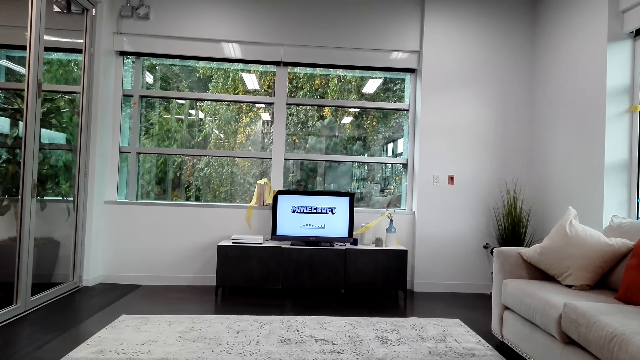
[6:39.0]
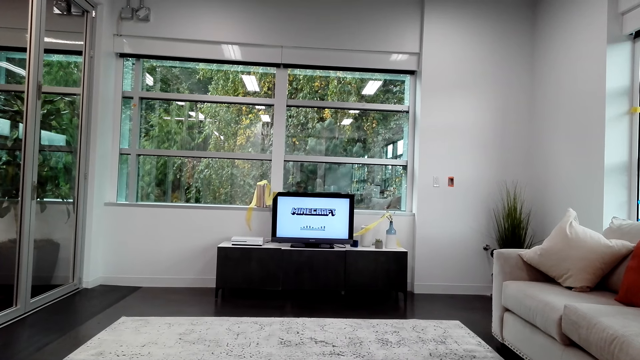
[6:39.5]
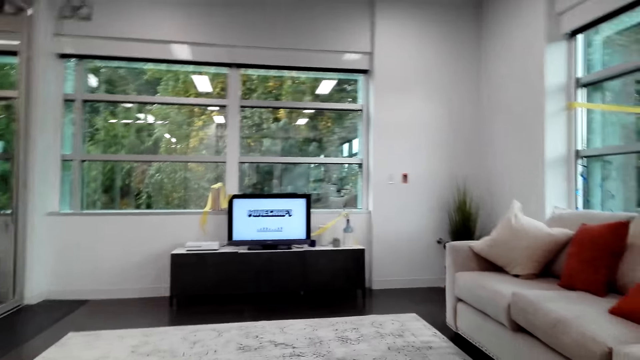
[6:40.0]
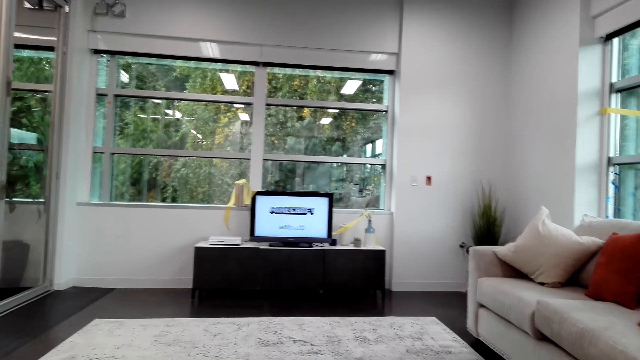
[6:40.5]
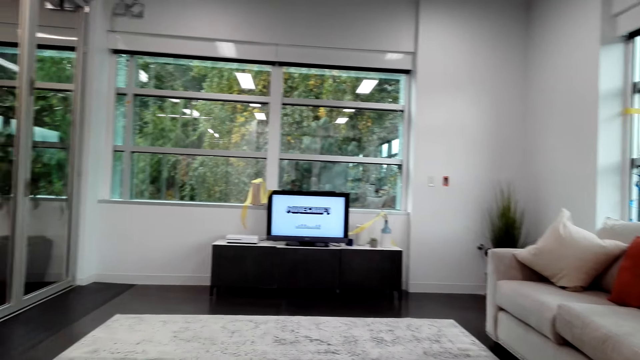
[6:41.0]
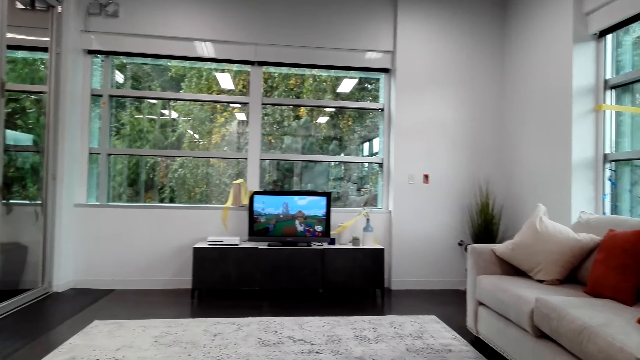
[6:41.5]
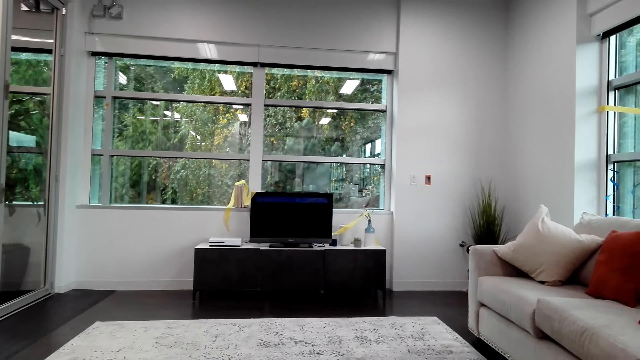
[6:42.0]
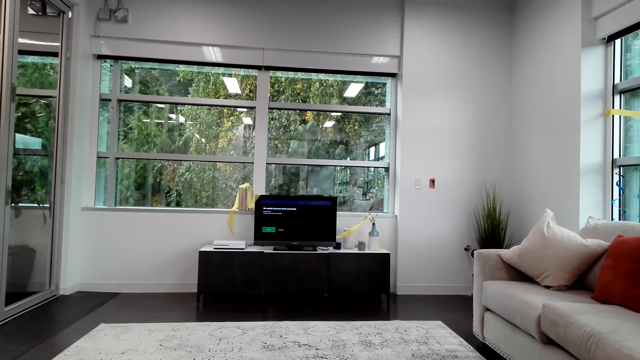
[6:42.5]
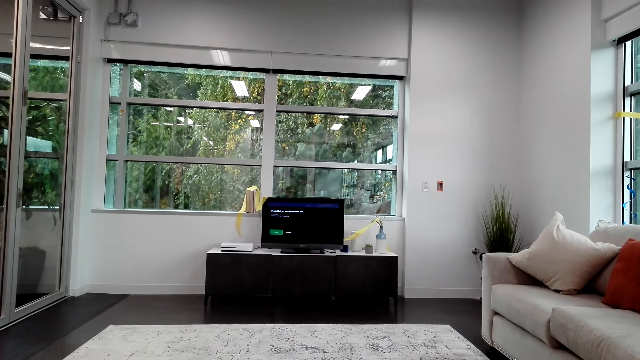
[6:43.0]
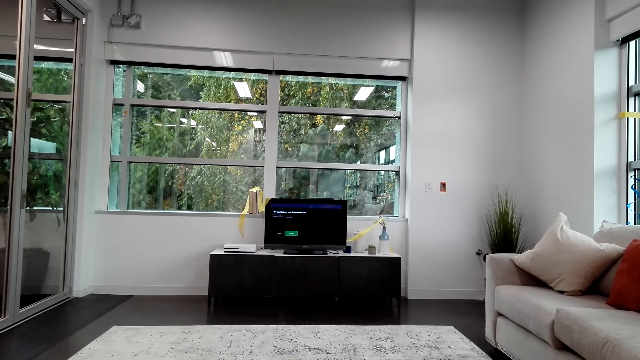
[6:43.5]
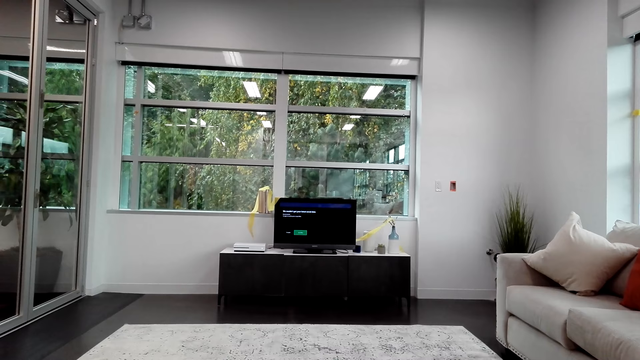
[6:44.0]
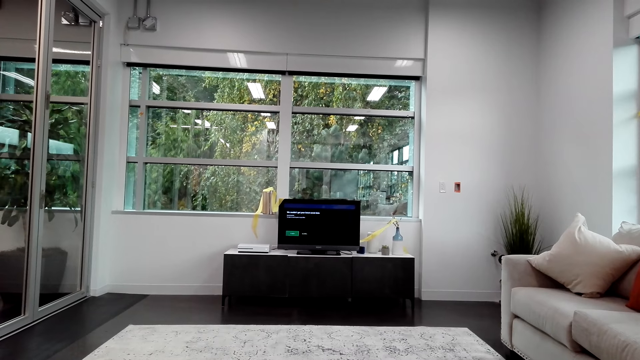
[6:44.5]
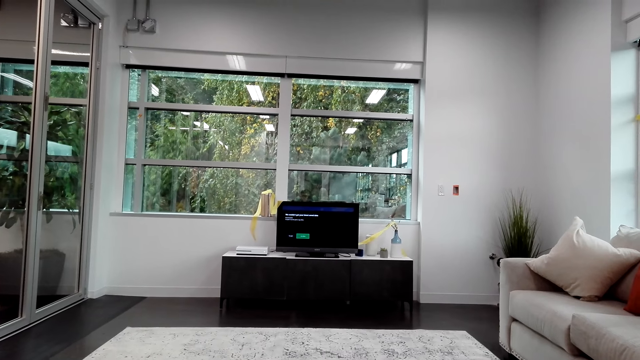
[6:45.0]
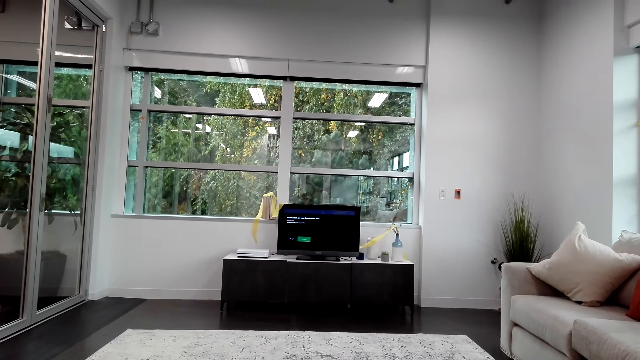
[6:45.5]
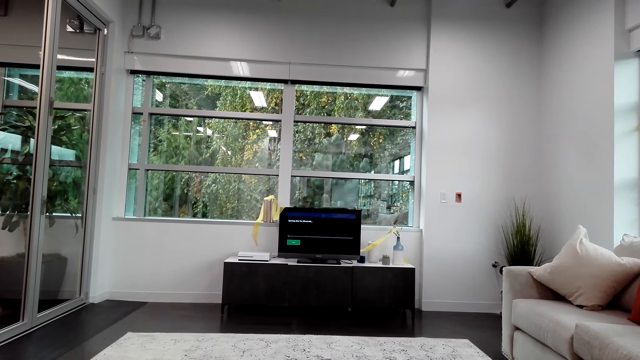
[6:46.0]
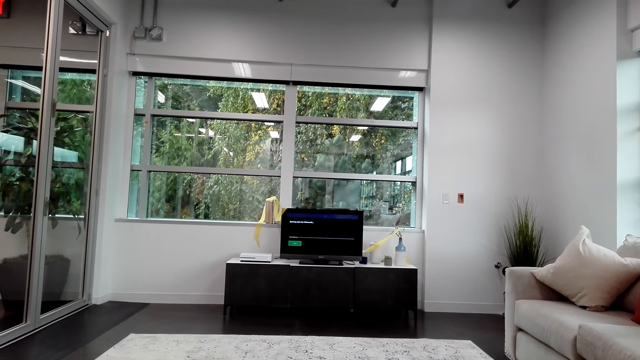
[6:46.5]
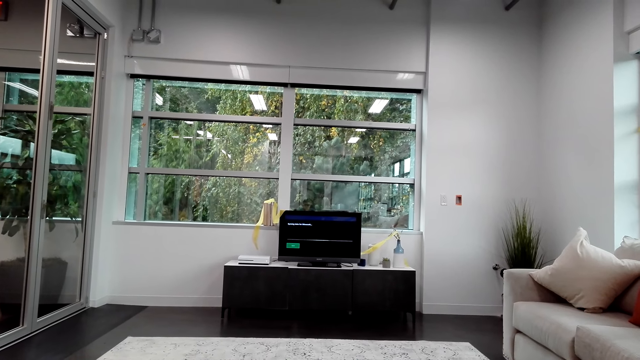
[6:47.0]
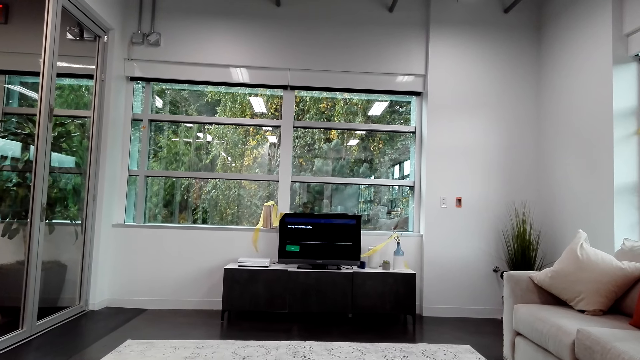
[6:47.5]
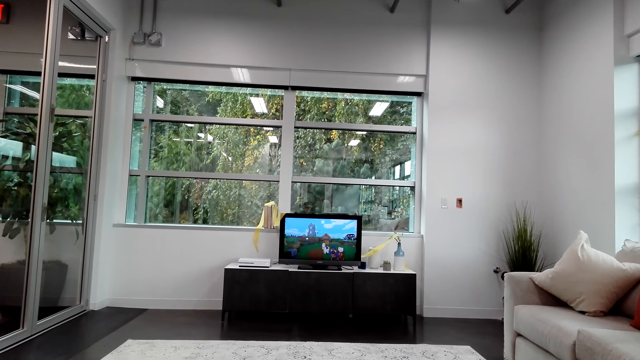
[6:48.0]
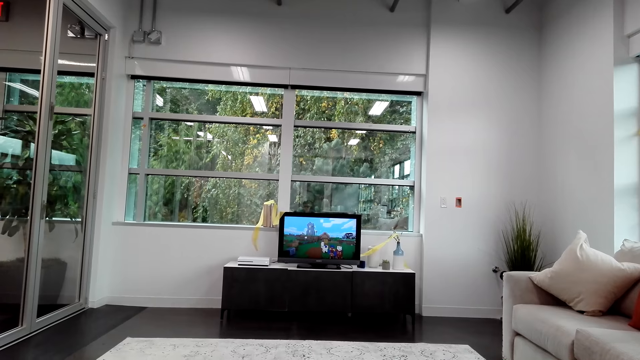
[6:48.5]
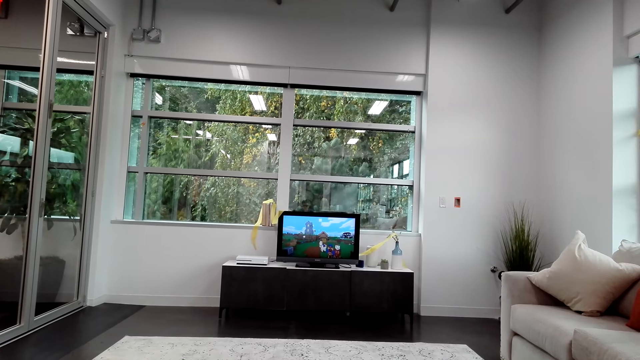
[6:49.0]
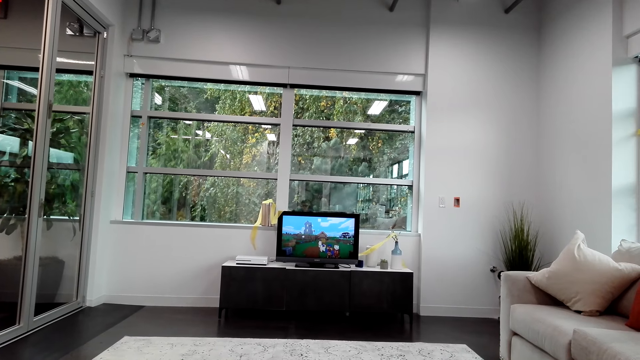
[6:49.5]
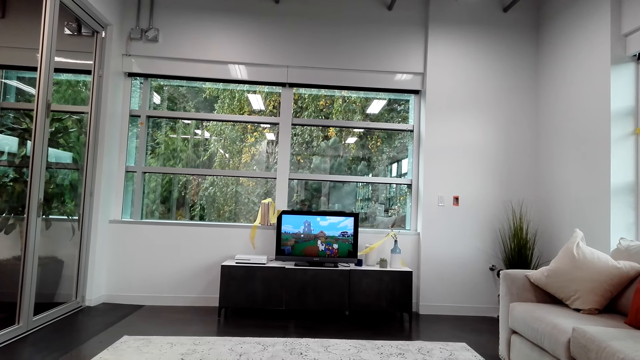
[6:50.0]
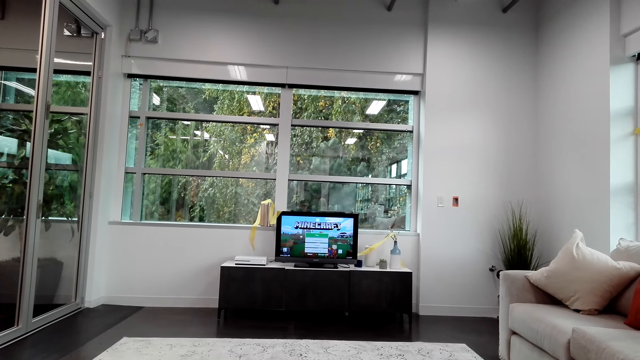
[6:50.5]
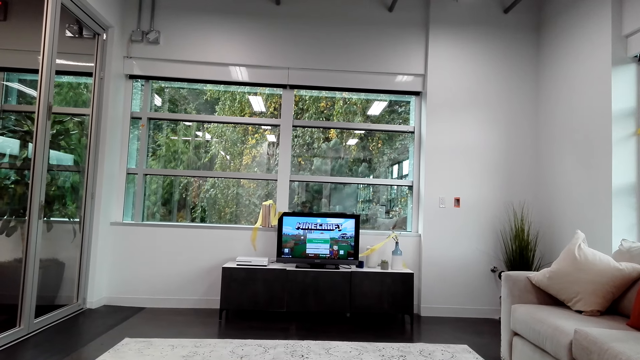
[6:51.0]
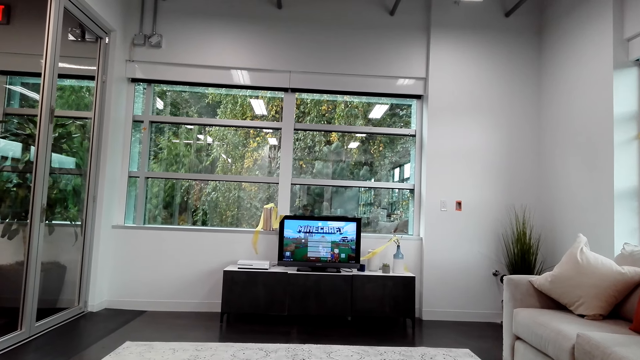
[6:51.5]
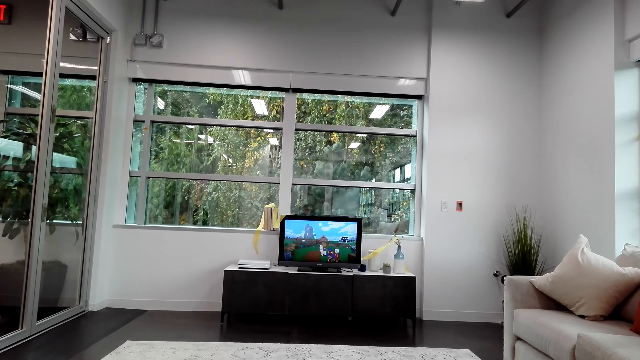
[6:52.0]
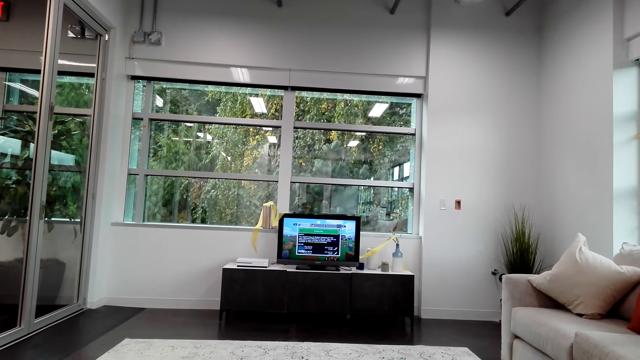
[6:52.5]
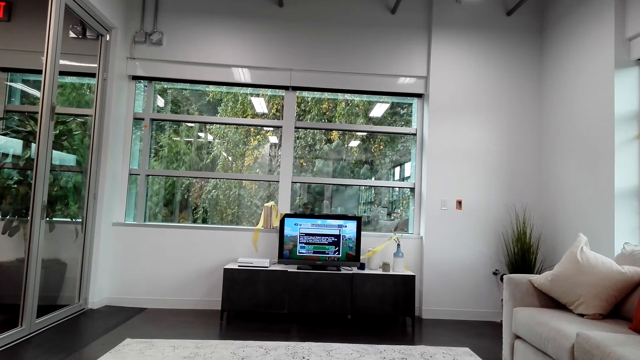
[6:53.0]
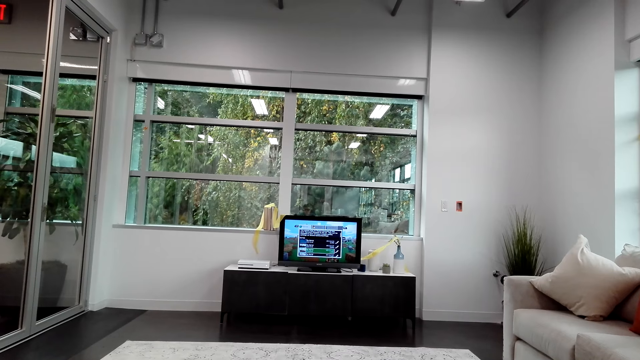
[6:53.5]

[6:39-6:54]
The camera wearer controls the TV. They play a video game.

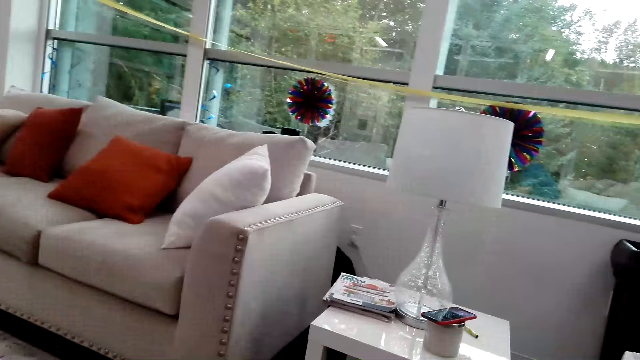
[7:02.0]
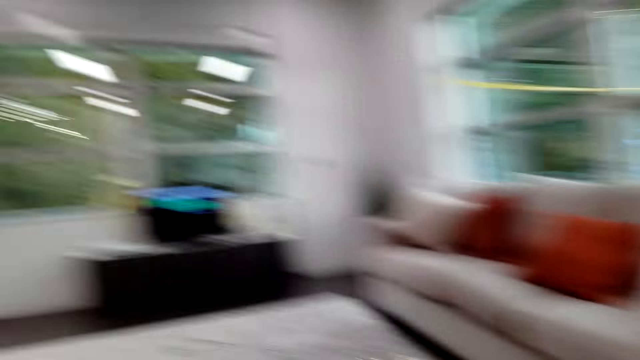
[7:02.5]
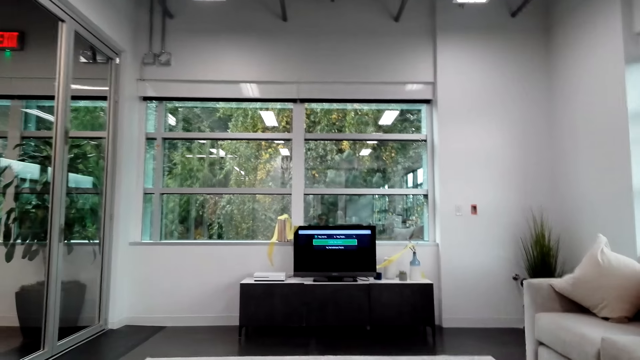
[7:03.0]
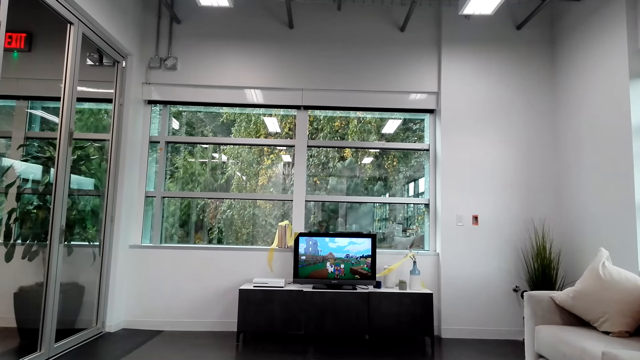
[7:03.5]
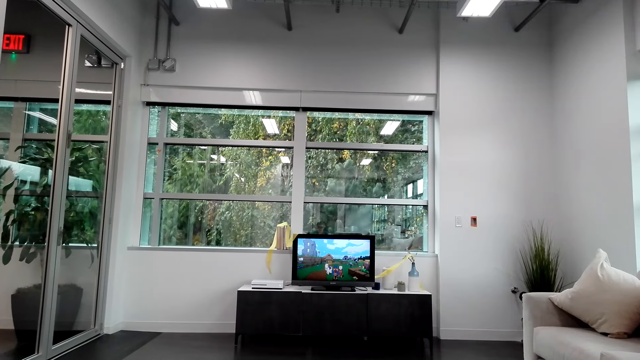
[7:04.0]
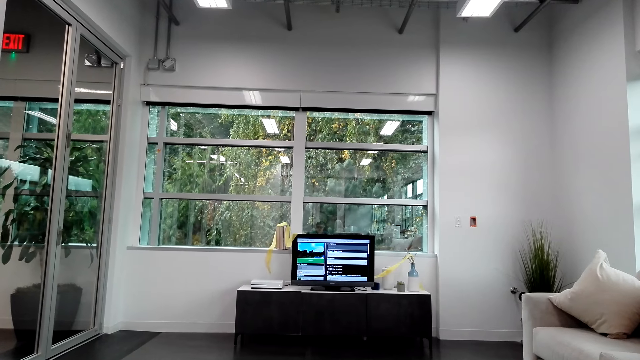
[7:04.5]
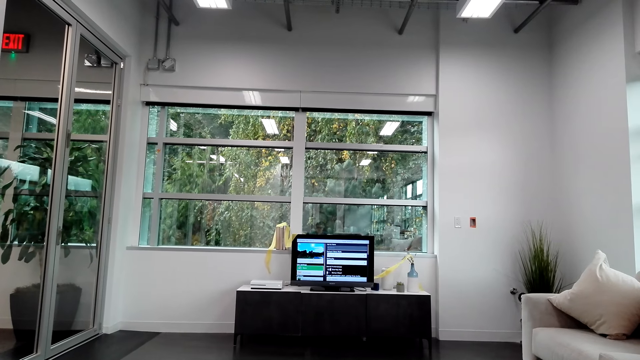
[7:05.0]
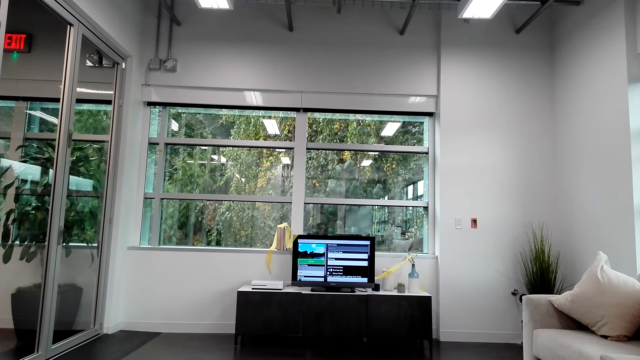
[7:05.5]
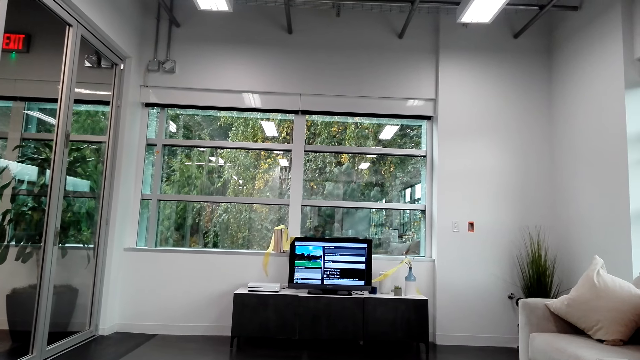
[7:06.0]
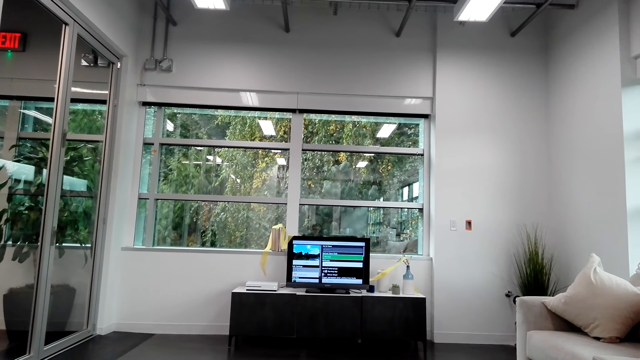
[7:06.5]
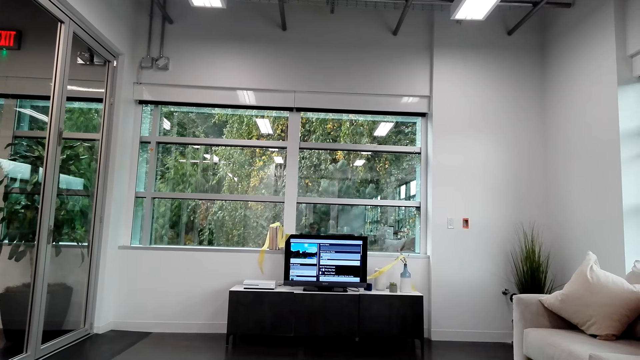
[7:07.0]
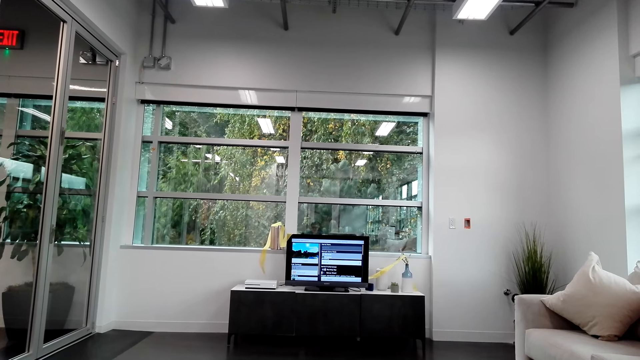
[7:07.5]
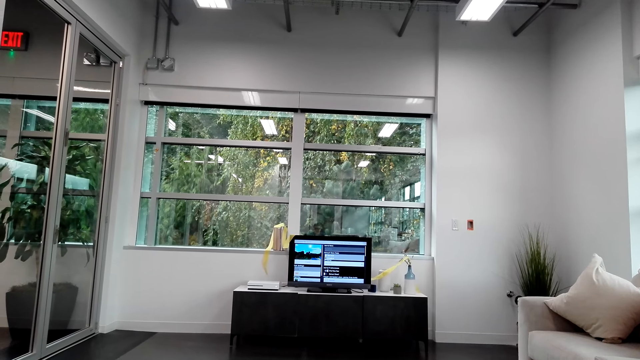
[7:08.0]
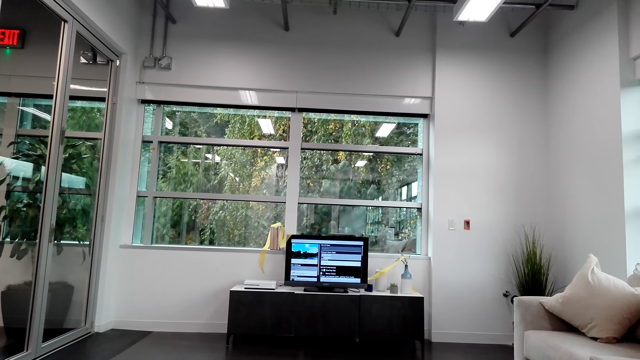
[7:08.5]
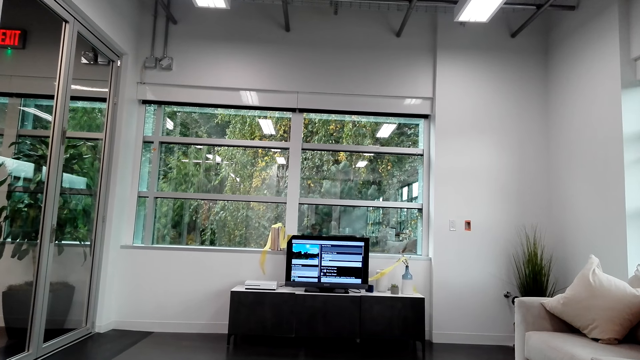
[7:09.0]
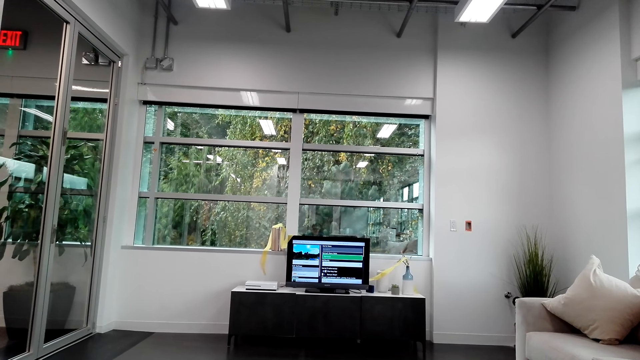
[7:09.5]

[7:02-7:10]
The camera wearer looks at the phone. They look at the TV.
